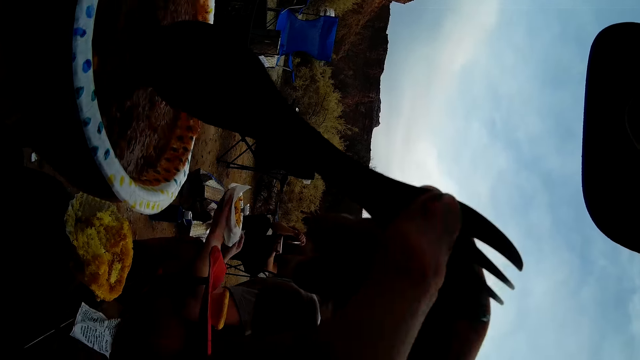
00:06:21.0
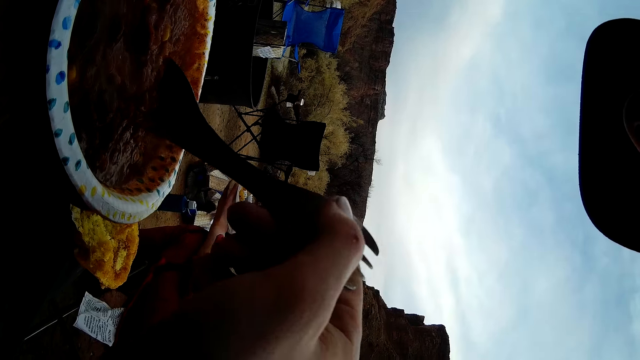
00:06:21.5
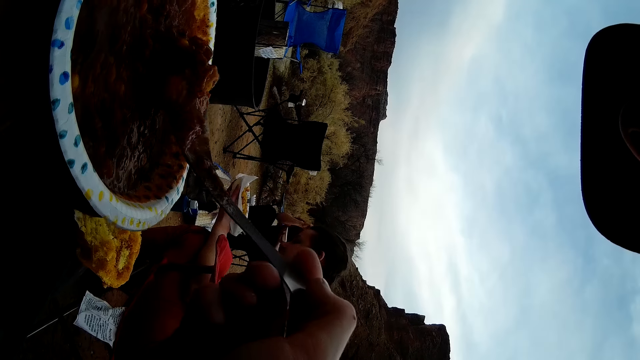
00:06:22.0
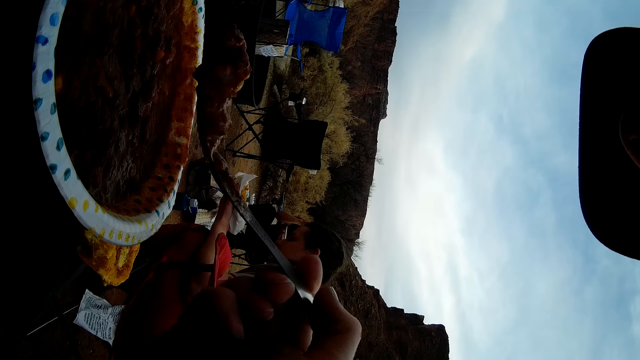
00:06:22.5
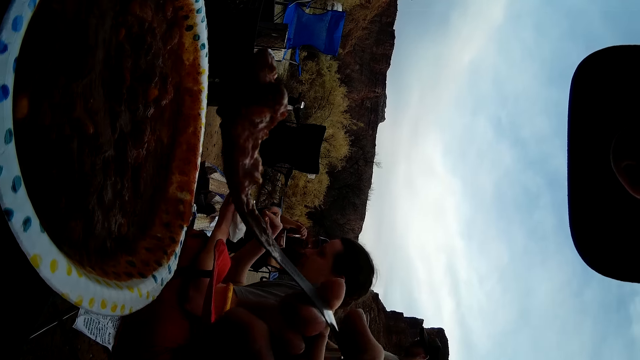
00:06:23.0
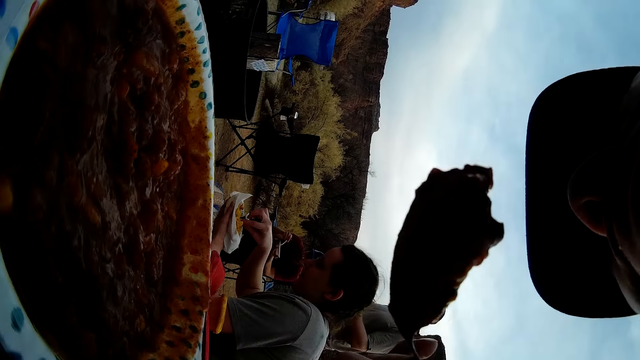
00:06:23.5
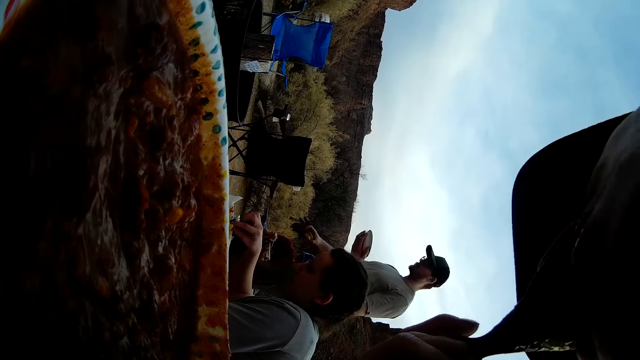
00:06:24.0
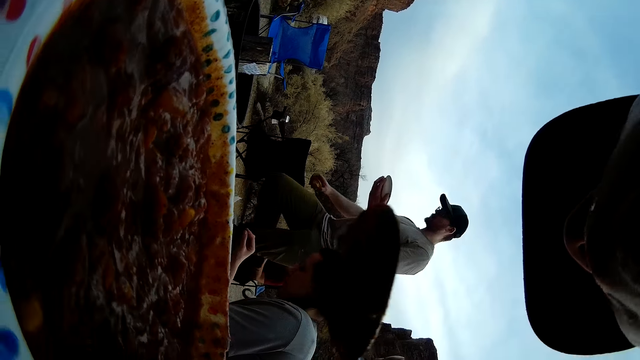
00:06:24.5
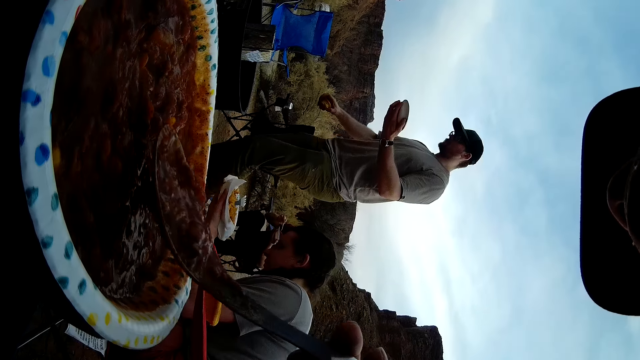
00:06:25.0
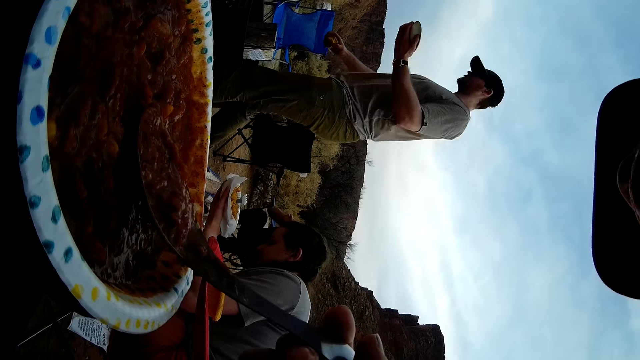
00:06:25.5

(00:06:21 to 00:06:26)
The camera wearer picks the spoon. They scoop food with the spoon. A person passes by. The person is carrying a plate of food. The camera wearer eats the food.

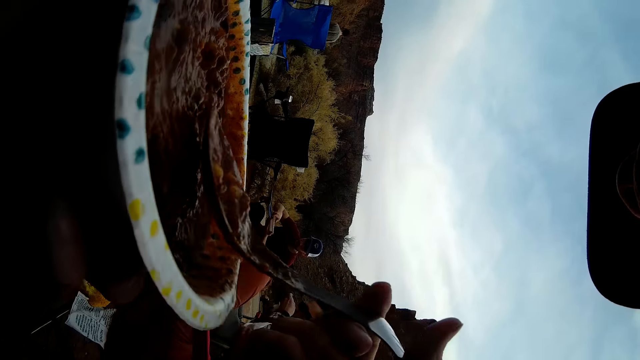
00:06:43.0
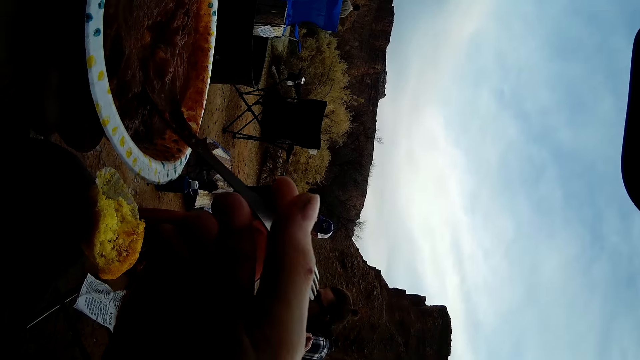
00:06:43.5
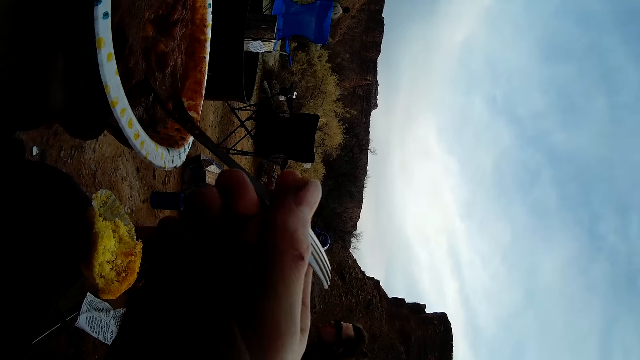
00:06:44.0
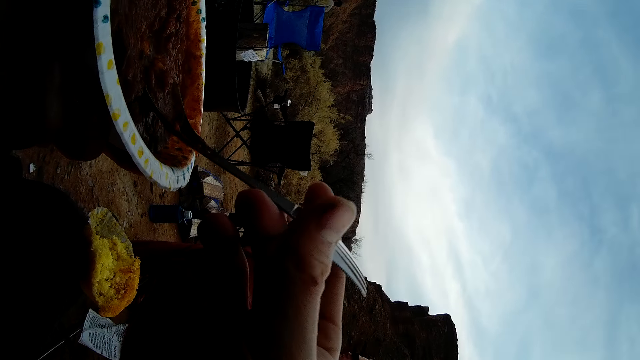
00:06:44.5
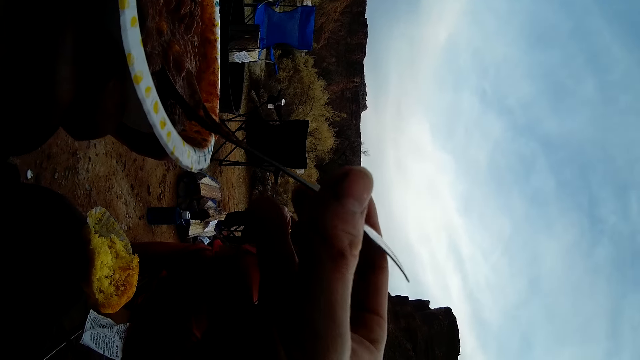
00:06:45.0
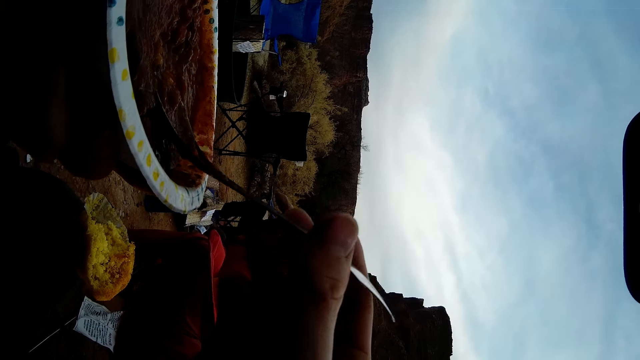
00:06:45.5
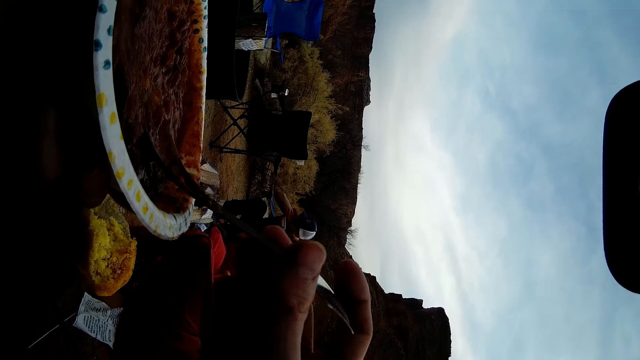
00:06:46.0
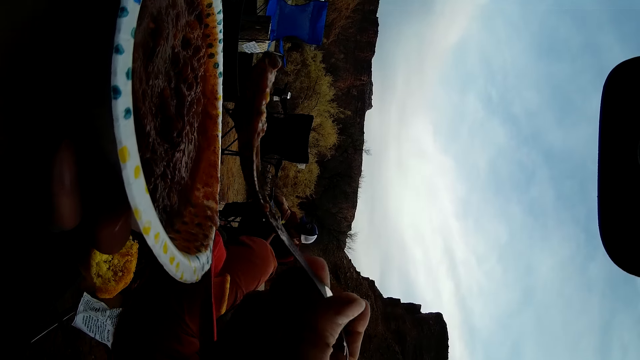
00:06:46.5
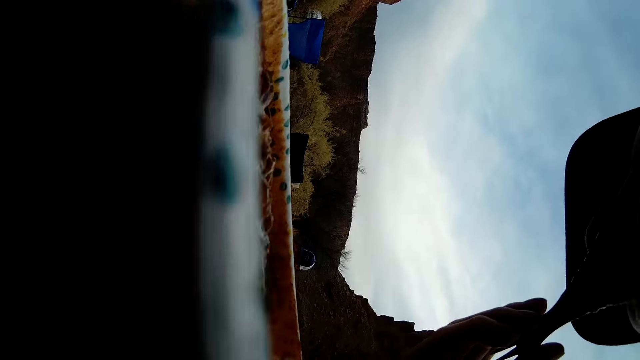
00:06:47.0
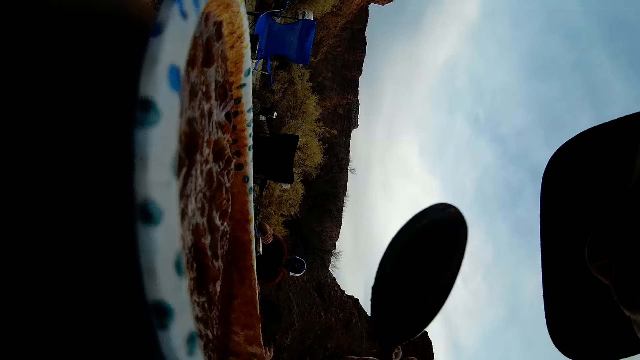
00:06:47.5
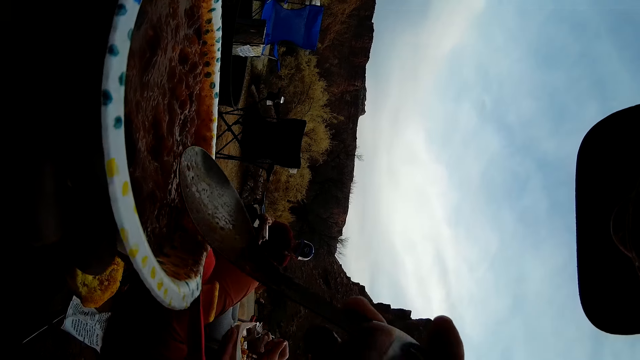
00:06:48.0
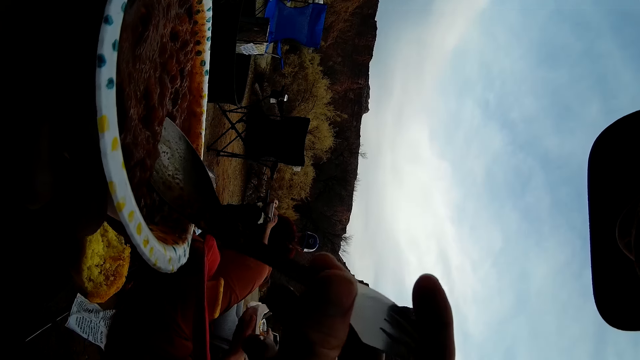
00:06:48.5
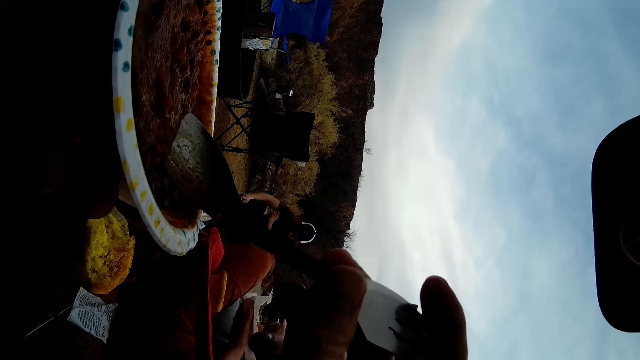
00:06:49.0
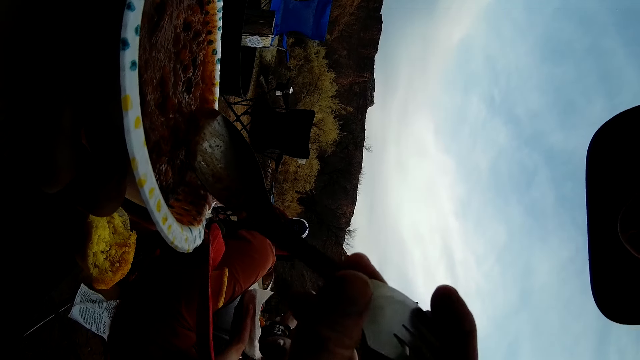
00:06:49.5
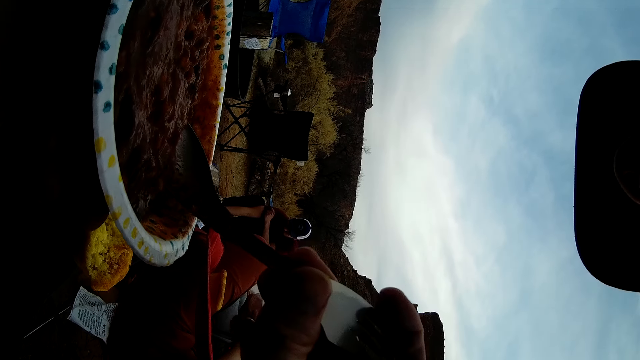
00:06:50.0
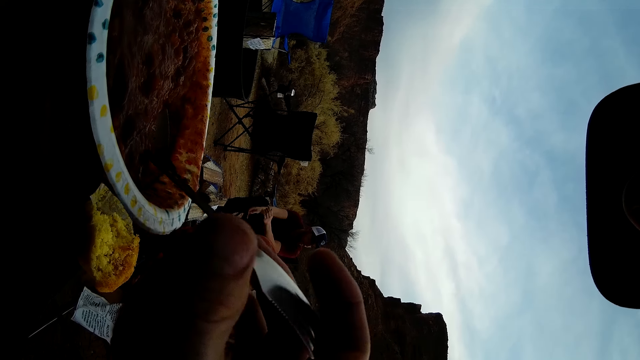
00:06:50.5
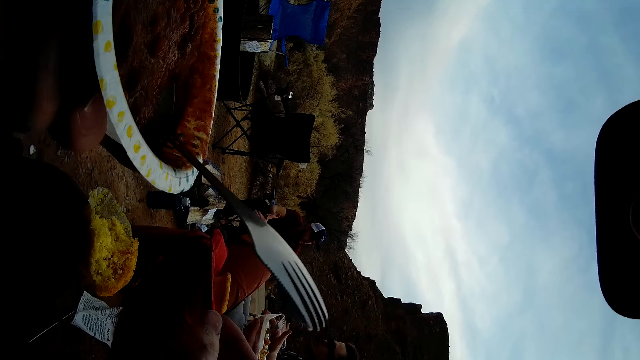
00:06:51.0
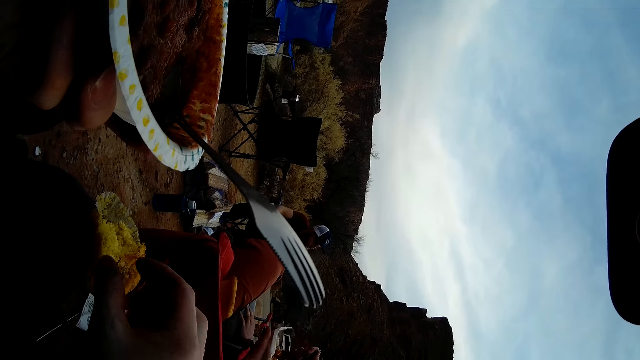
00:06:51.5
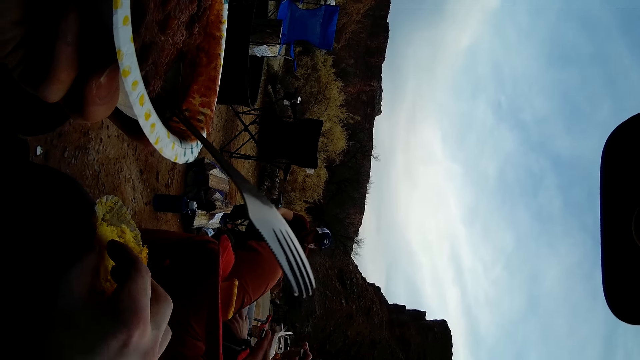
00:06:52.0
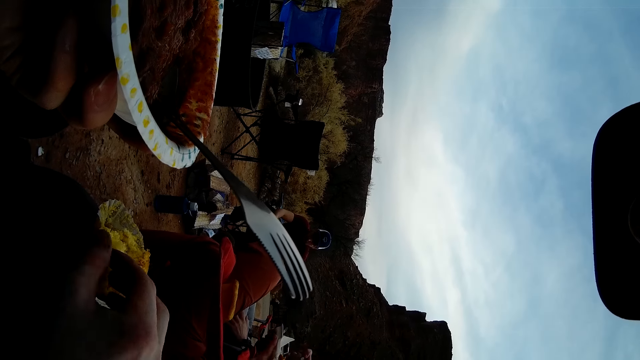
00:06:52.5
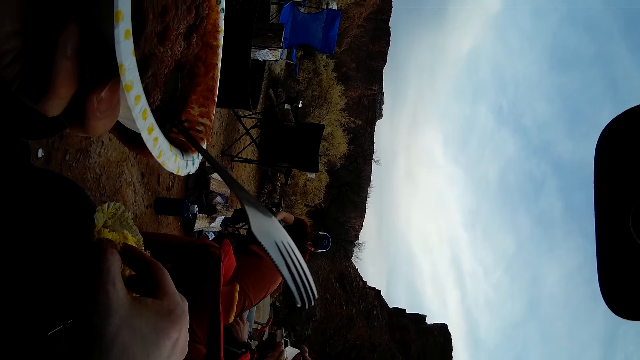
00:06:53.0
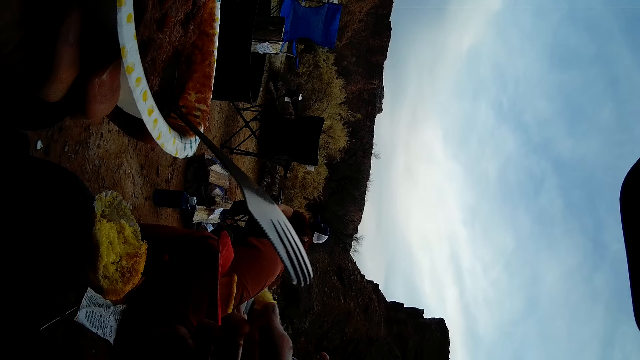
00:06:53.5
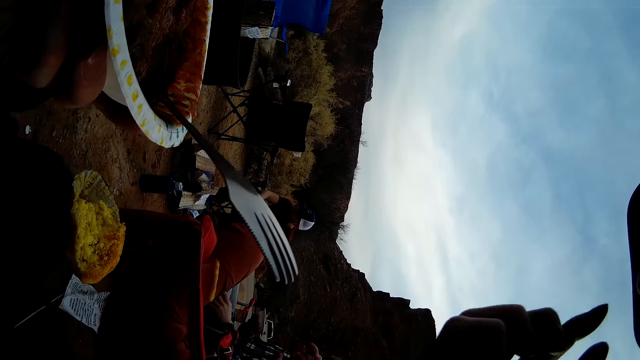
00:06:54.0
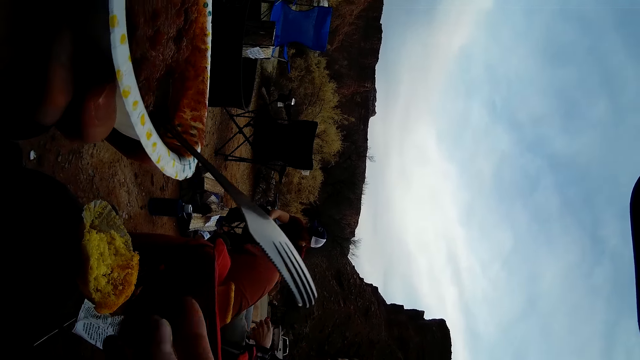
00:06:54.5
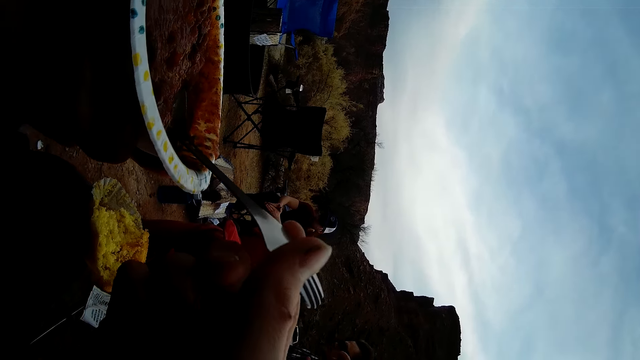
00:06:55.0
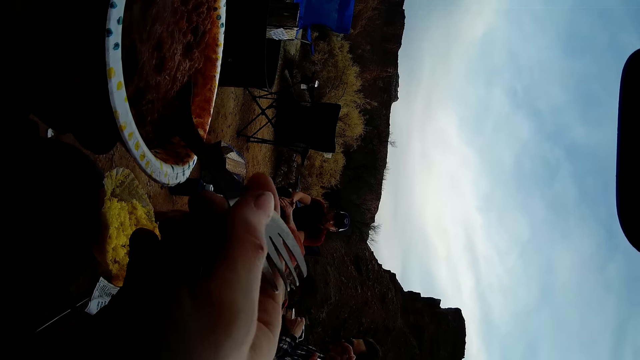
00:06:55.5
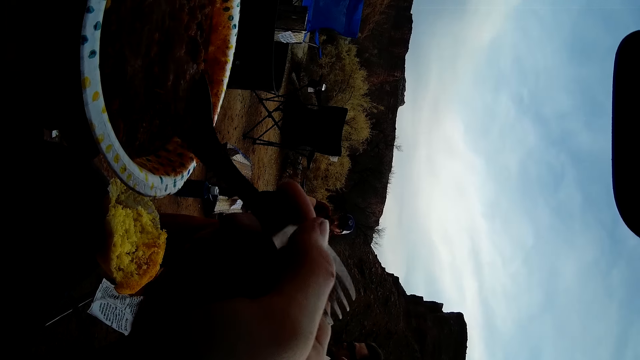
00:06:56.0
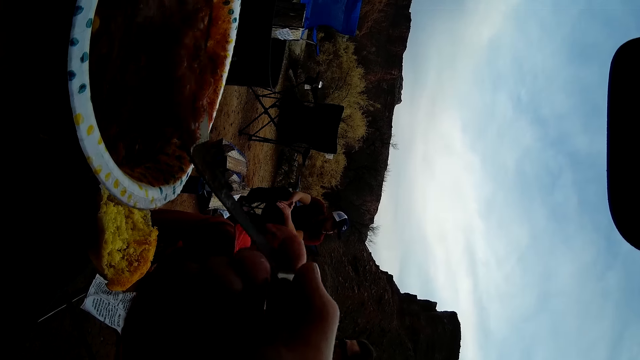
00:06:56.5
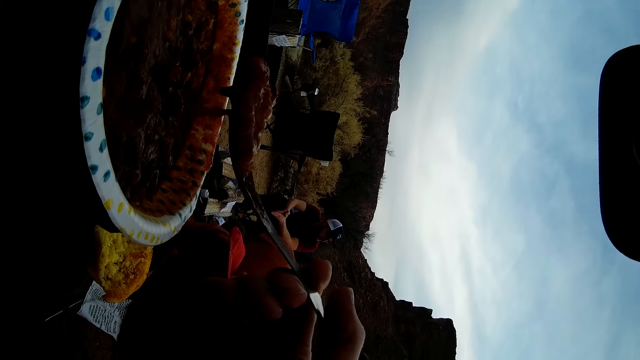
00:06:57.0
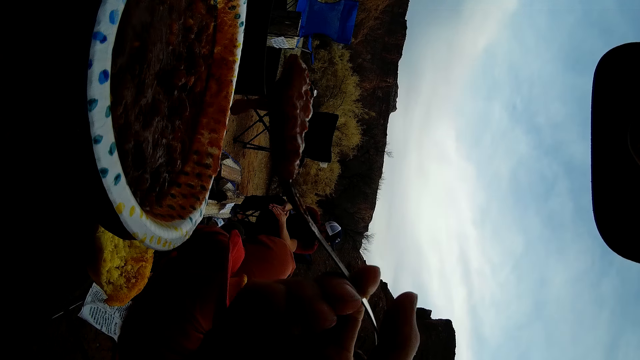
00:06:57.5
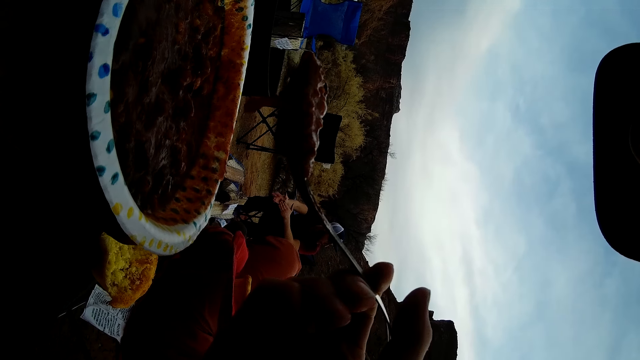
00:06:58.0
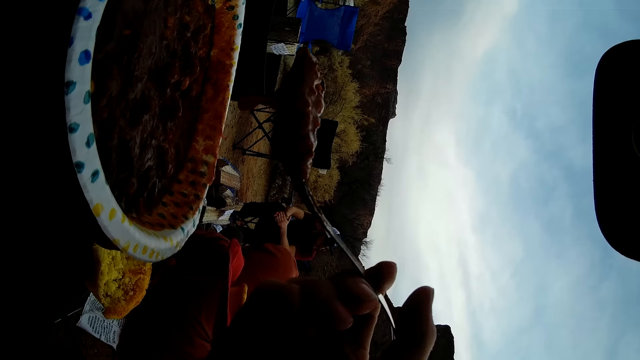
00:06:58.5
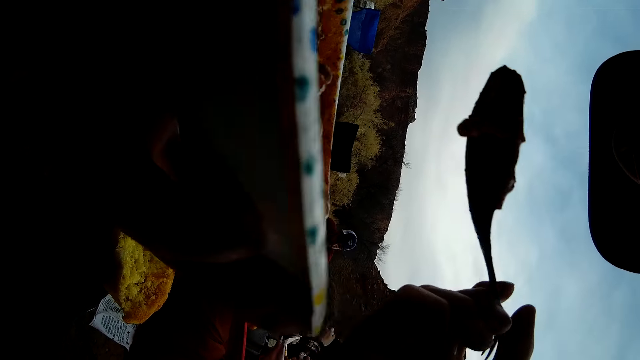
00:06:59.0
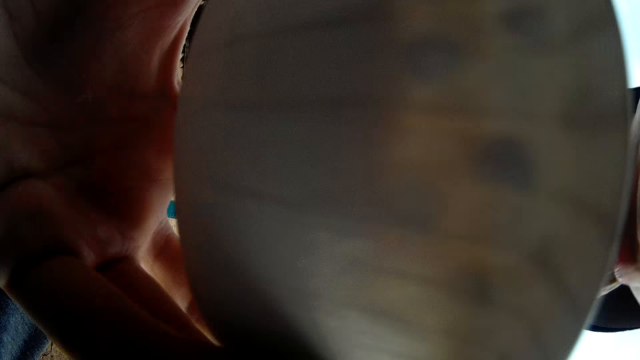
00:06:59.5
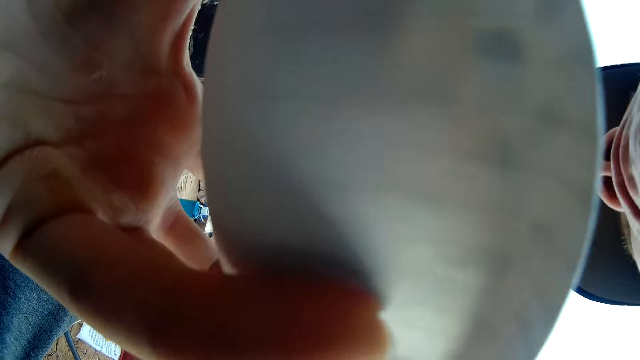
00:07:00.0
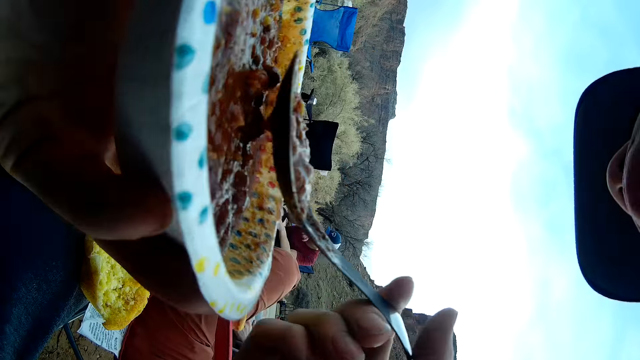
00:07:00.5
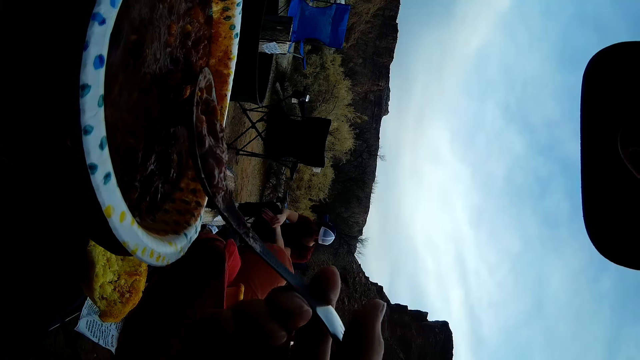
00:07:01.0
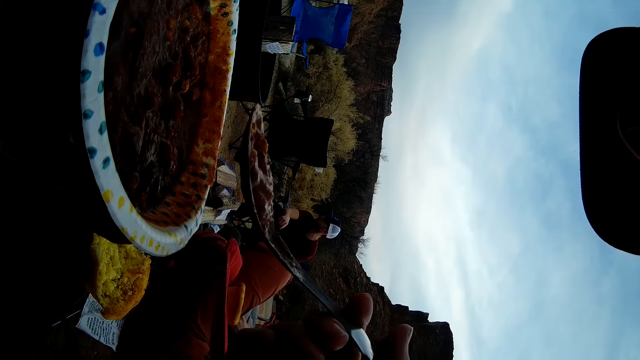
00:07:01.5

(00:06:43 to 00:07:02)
The camera wearer eats the food. They put the spoon on the food. Four people are eating. The camera wearer eats the food. They put the spoon on the food. A person places a plate on the ground. The camera wearer drops the spoon on the food. The person and three other people are eating. The camera wearer picks a queen cake and eats the queen cake. They pick the spoon. The person rubs his hands together. The camera wearer scoops food with the spoon. They eat stew.
